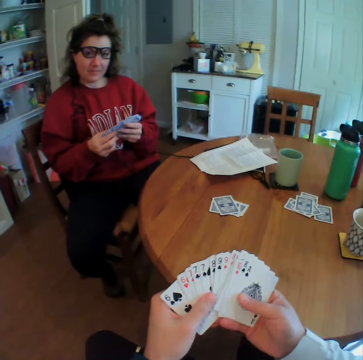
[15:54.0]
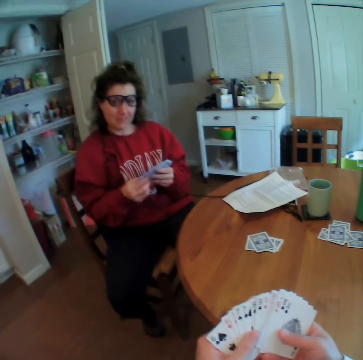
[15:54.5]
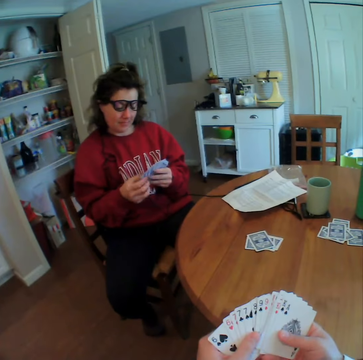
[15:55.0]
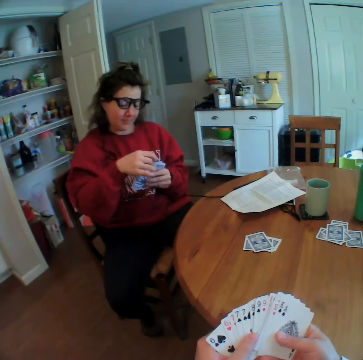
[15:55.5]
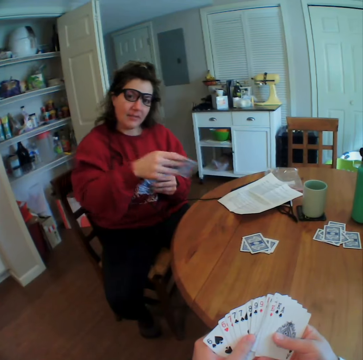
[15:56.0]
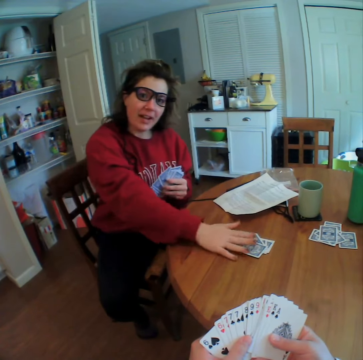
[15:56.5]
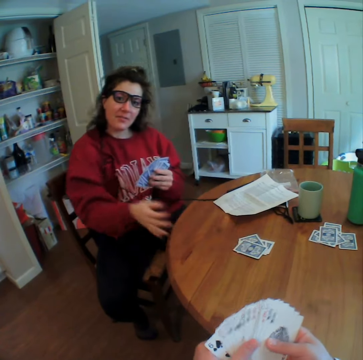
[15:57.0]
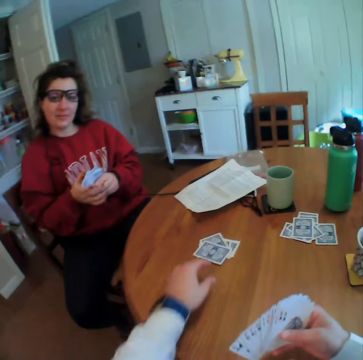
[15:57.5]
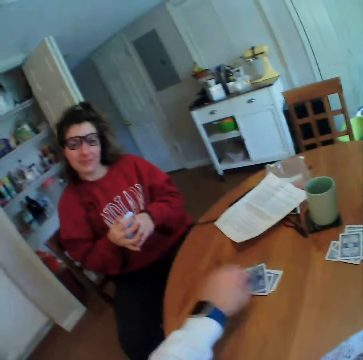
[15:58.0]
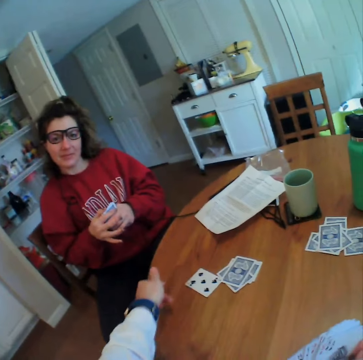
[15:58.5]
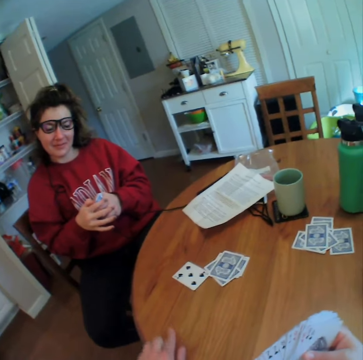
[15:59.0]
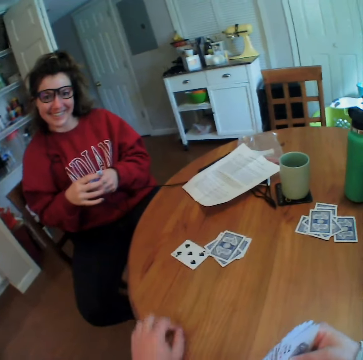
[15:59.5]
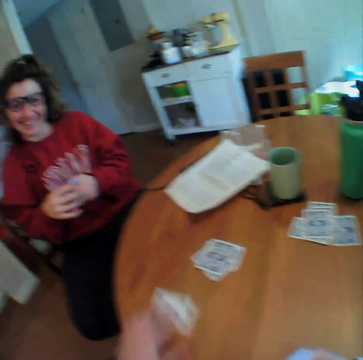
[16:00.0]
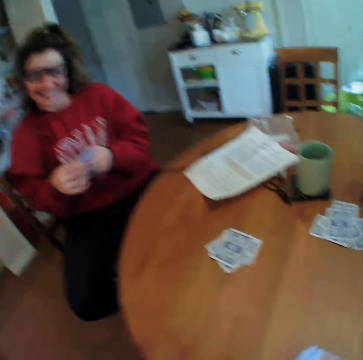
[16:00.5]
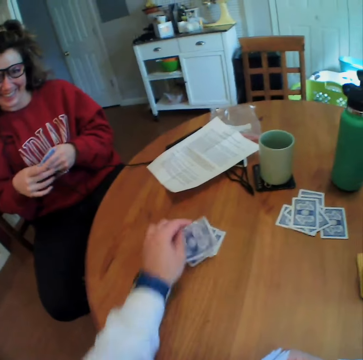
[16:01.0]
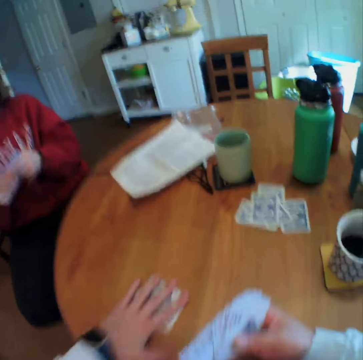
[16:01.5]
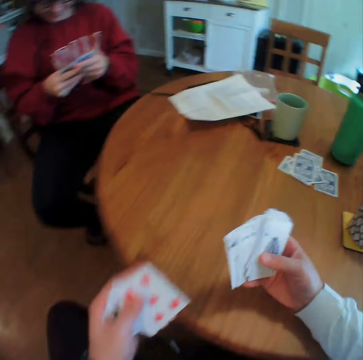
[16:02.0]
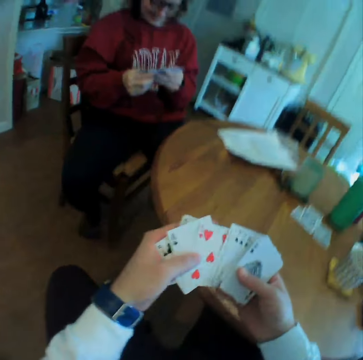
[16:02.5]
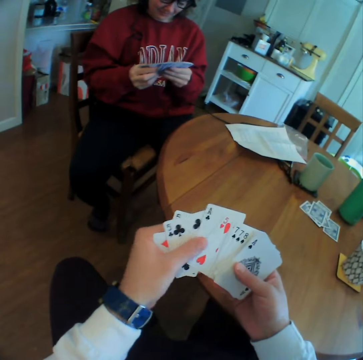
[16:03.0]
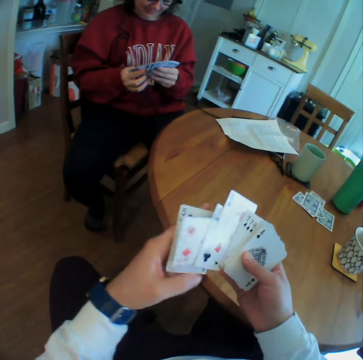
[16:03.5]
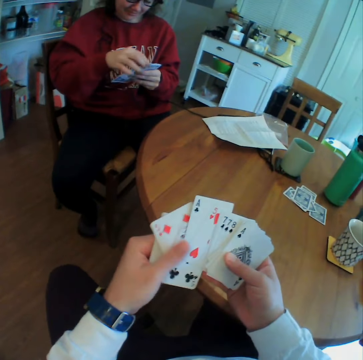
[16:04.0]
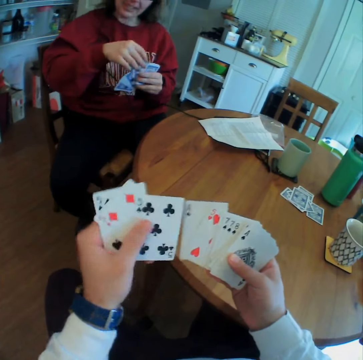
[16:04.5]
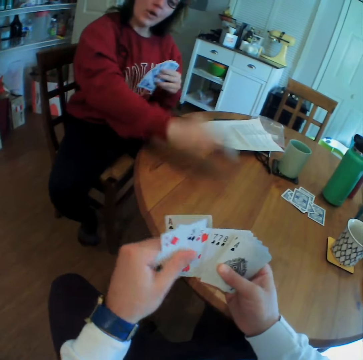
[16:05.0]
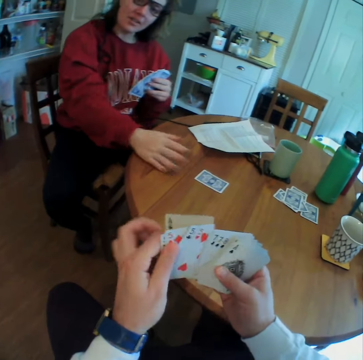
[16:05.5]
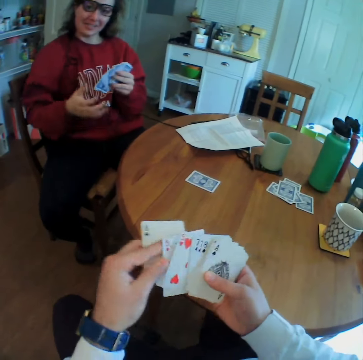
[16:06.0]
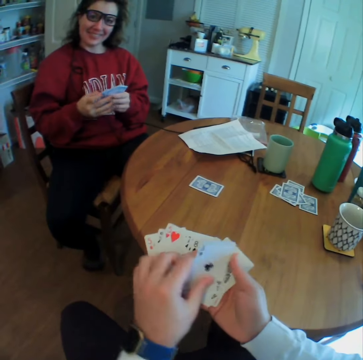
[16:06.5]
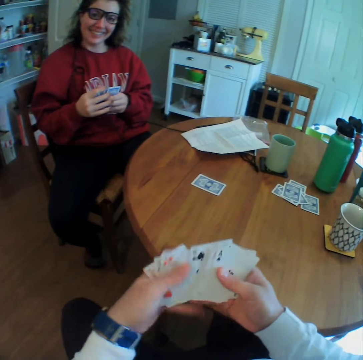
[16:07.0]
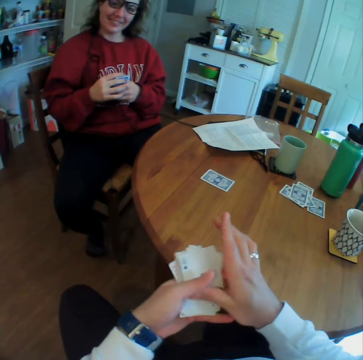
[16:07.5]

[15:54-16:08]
A woman puts a card on the table. The camera wearer picks up a card, flips the card, and drops the card. They push the card, move the cards on the table, and put a card on the table. They pick up the cards and arrange the cards. The woman puts a card on the table.

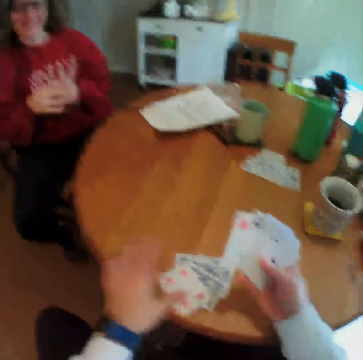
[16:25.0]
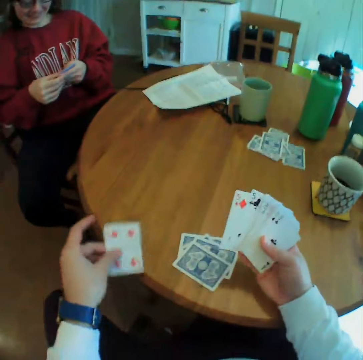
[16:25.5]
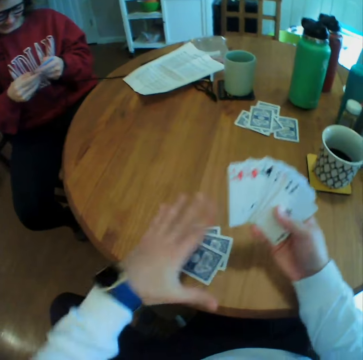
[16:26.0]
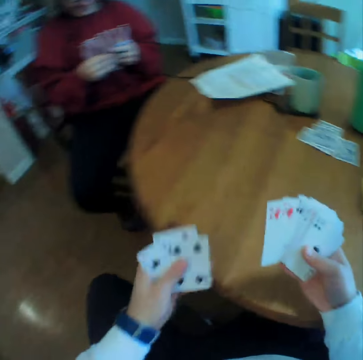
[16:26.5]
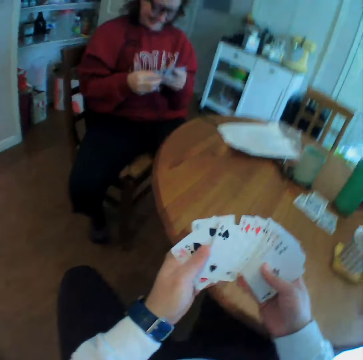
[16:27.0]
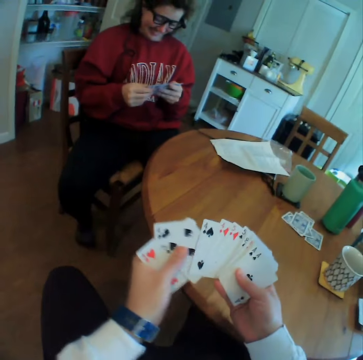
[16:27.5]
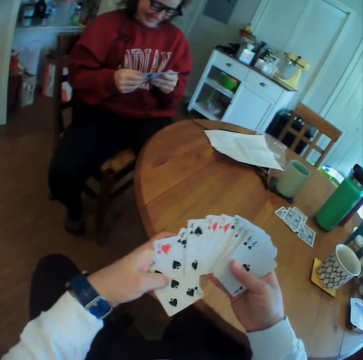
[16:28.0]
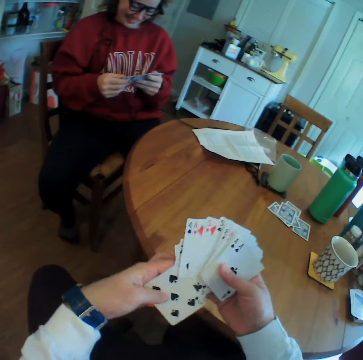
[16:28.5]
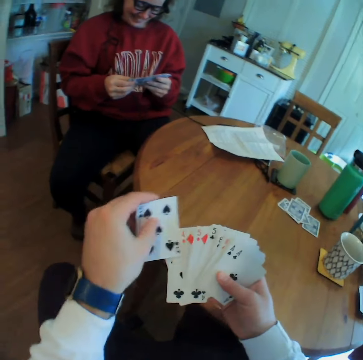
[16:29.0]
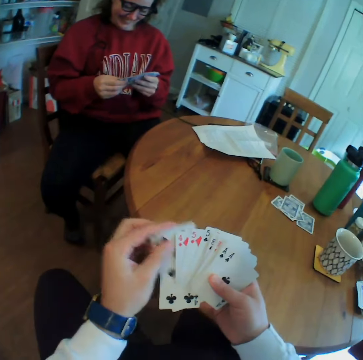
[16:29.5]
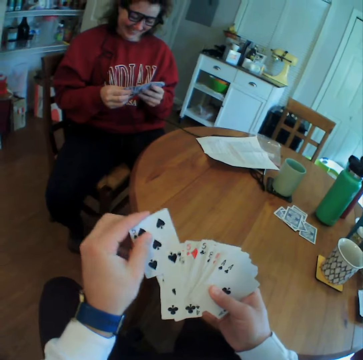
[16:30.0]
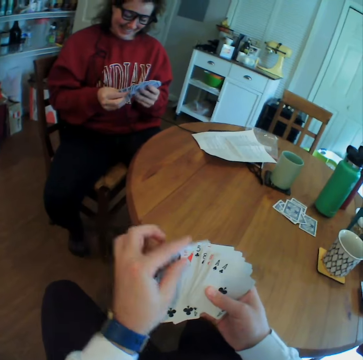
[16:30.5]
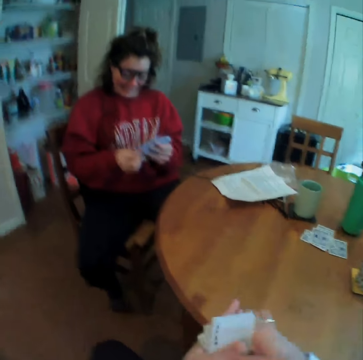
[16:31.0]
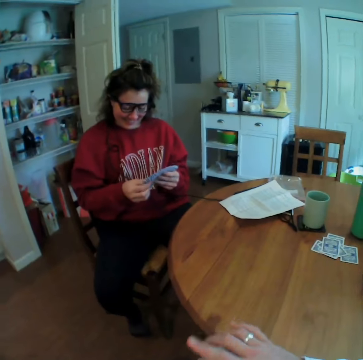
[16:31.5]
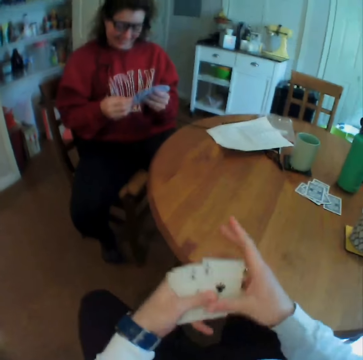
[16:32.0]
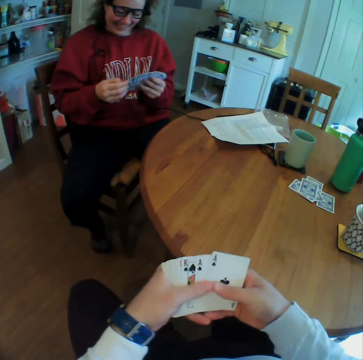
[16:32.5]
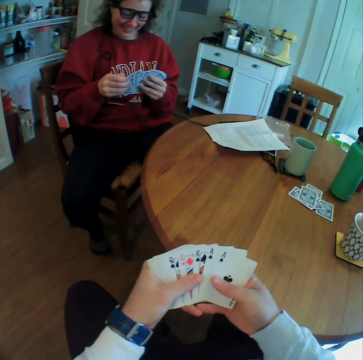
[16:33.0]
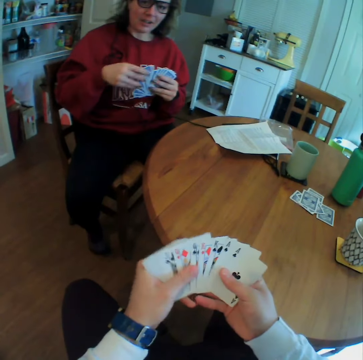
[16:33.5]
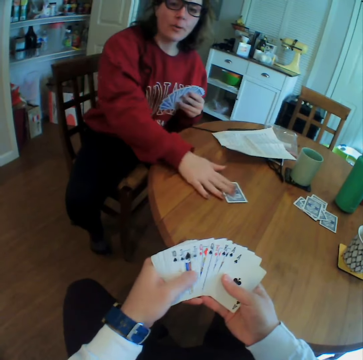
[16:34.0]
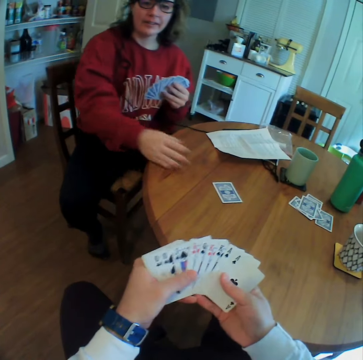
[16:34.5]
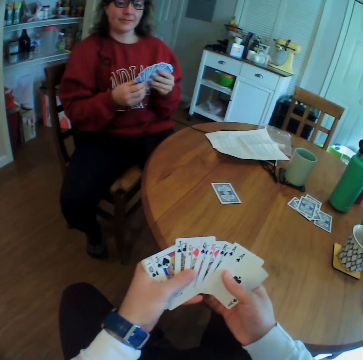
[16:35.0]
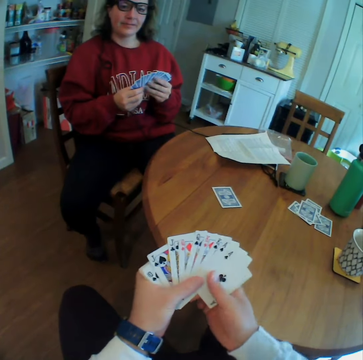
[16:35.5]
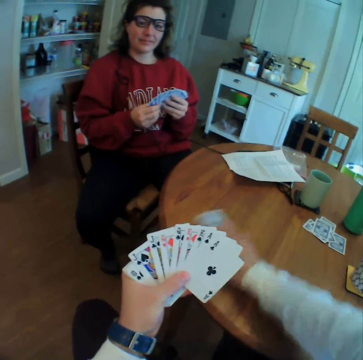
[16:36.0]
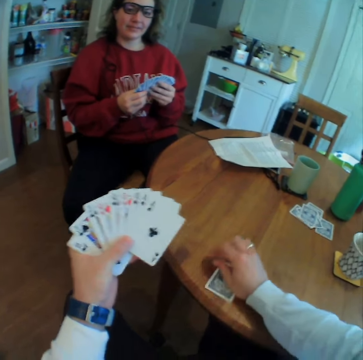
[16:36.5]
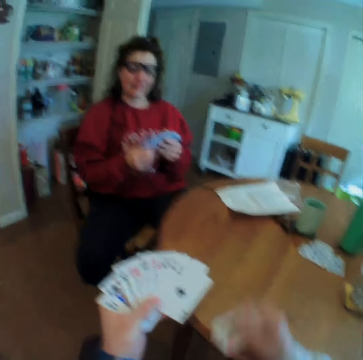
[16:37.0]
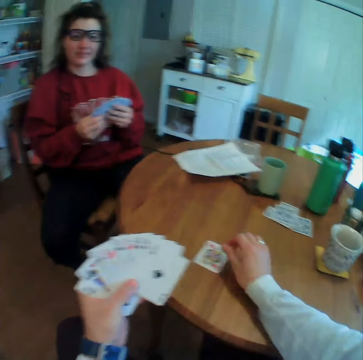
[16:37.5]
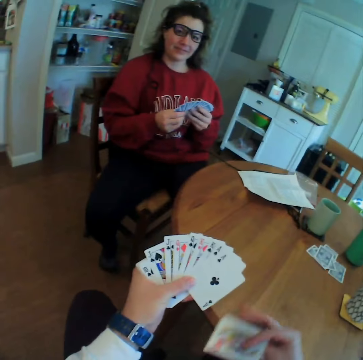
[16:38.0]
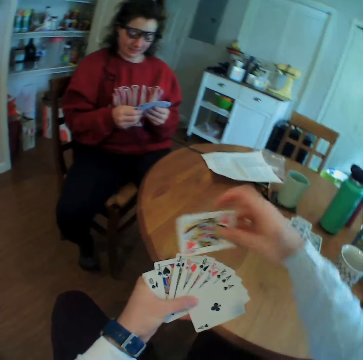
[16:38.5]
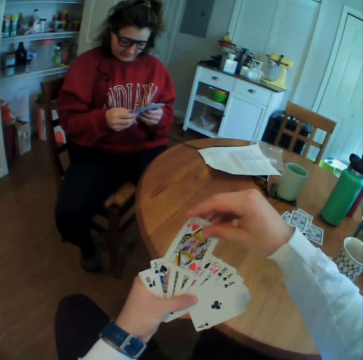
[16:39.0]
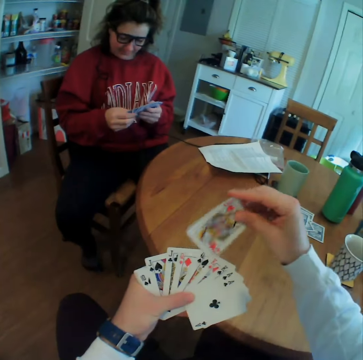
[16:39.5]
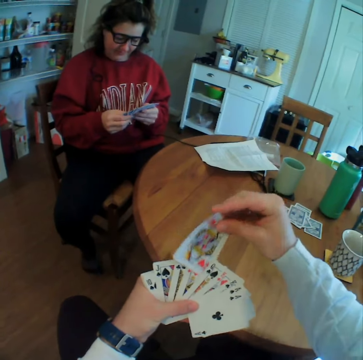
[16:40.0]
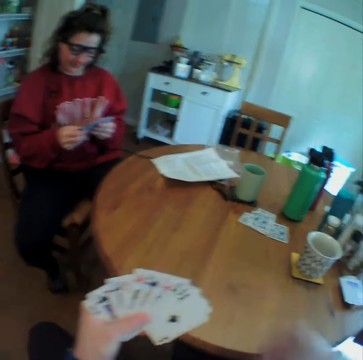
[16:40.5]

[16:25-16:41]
The camera wearer drags the cards on the table. He picks up a card, picks up the cards, and spreads the cards on his hand. A woman puts a card on the table. The camera wearer picks up the card and flips the card. He picks up the card.

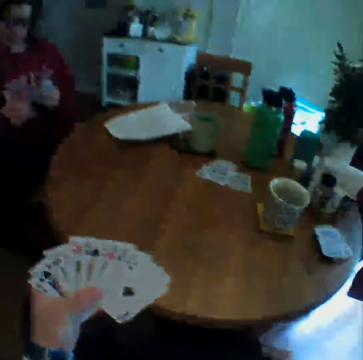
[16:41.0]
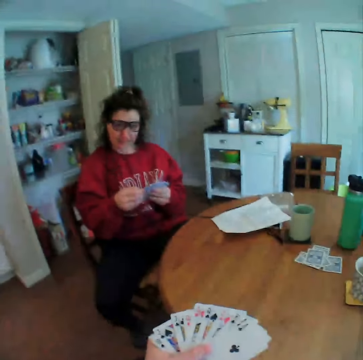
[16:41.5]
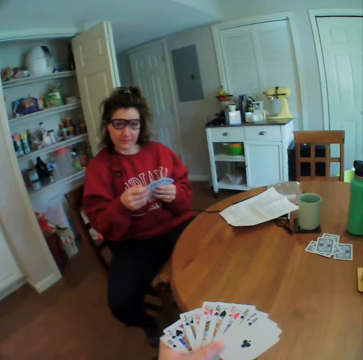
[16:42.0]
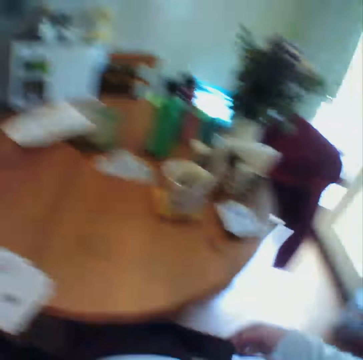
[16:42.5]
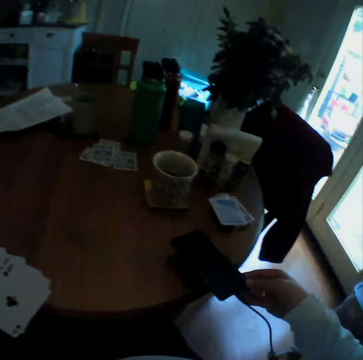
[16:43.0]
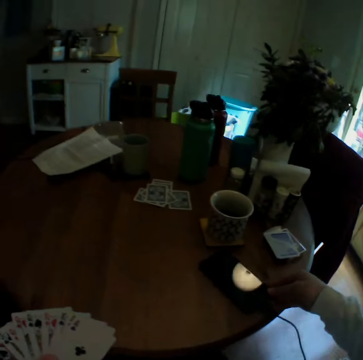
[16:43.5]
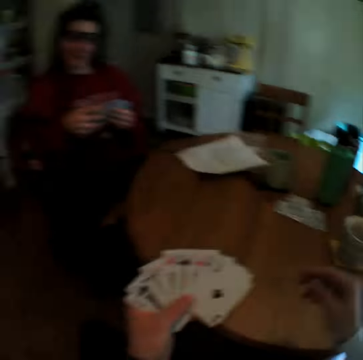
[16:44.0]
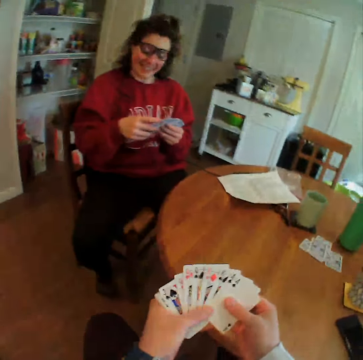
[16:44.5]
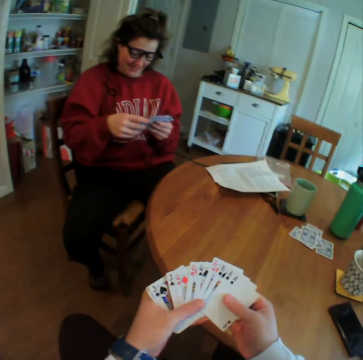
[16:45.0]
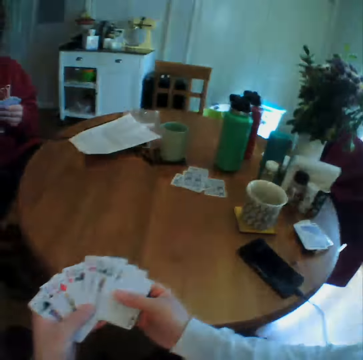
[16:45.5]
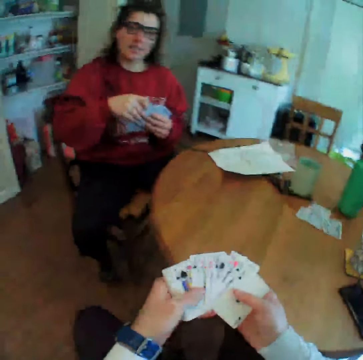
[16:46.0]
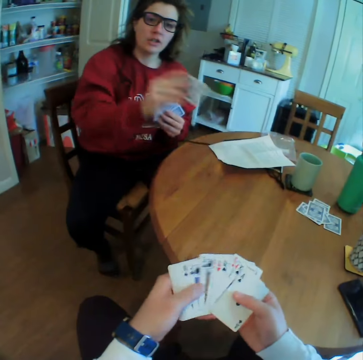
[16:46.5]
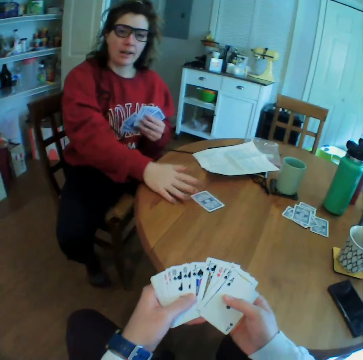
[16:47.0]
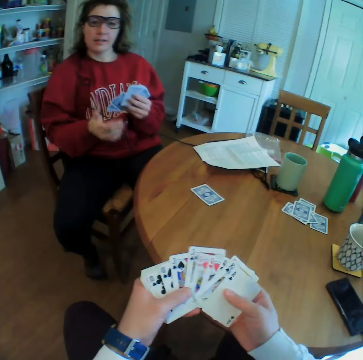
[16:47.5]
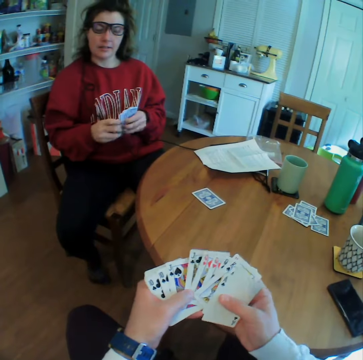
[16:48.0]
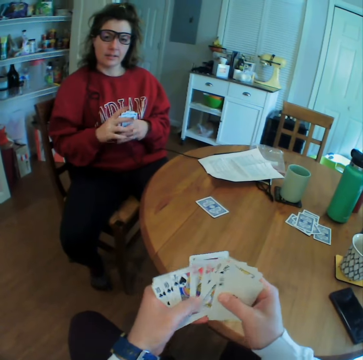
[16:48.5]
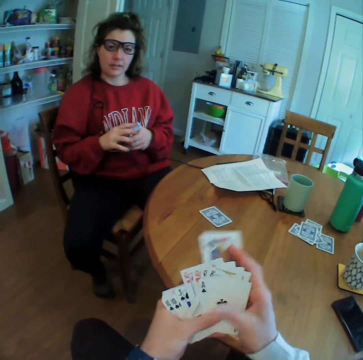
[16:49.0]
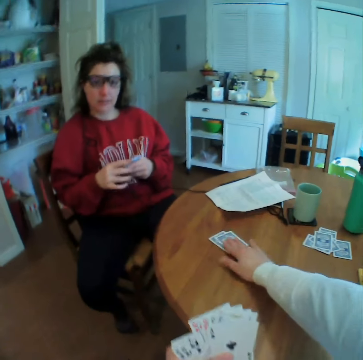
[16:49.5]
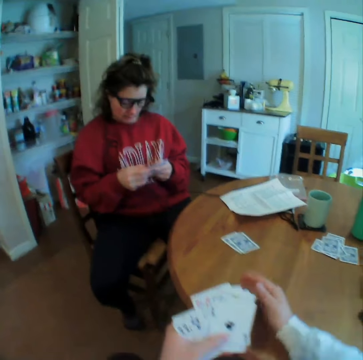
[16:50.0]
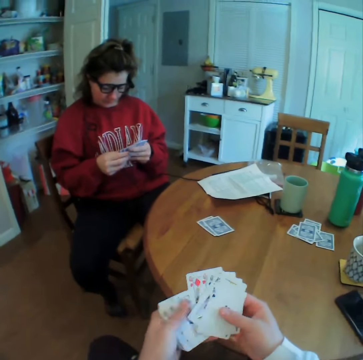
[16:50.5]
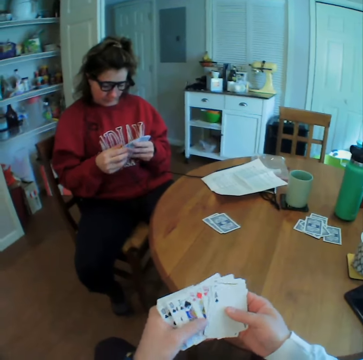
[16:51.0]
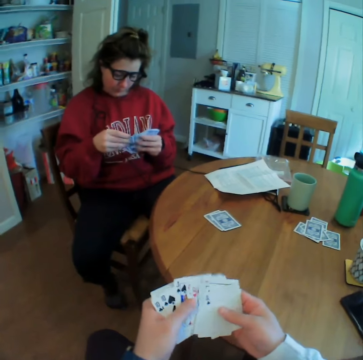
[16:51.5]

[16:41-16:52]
The camera wearer picks up his phone and puts the phone on the table. A woman puts a card on the table. The camera wearer puts a card on the table.
